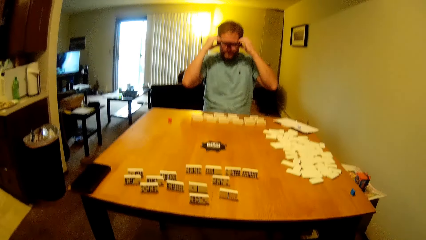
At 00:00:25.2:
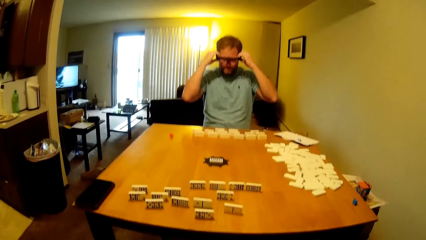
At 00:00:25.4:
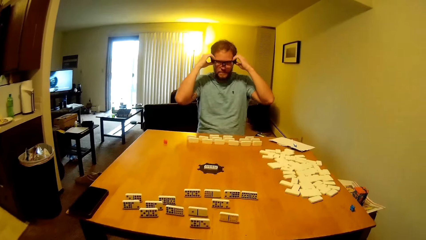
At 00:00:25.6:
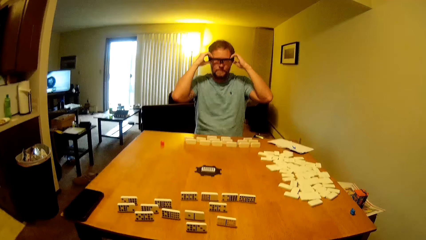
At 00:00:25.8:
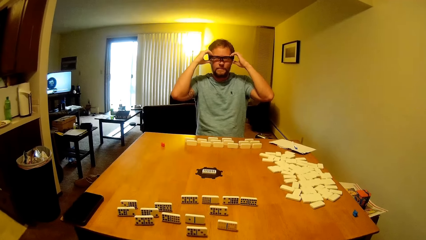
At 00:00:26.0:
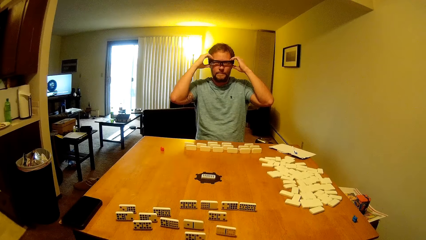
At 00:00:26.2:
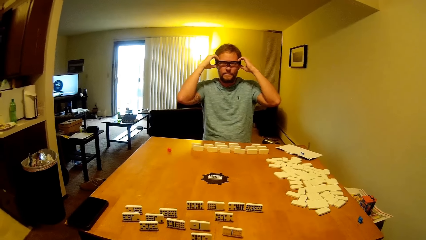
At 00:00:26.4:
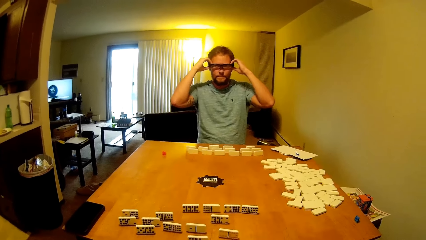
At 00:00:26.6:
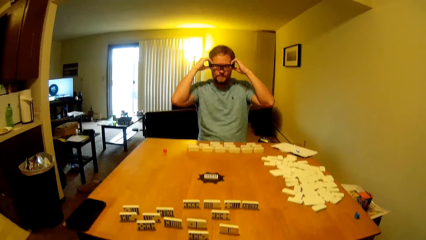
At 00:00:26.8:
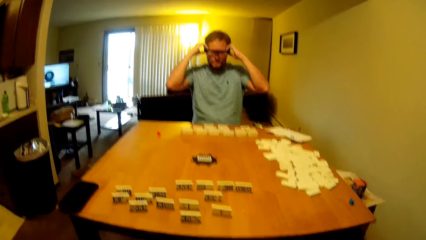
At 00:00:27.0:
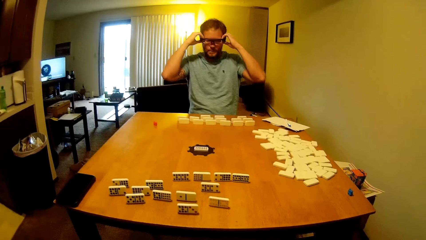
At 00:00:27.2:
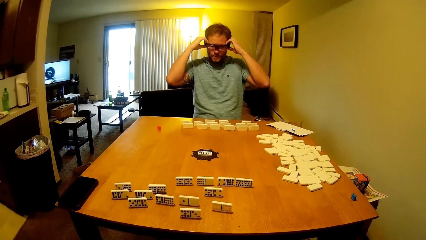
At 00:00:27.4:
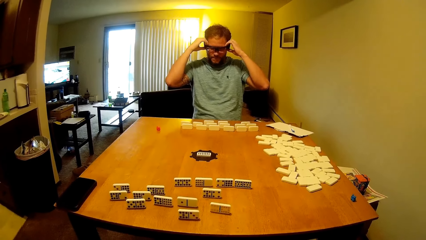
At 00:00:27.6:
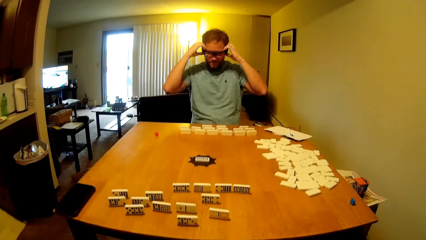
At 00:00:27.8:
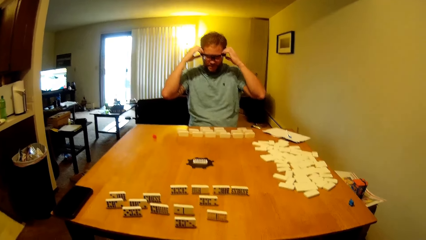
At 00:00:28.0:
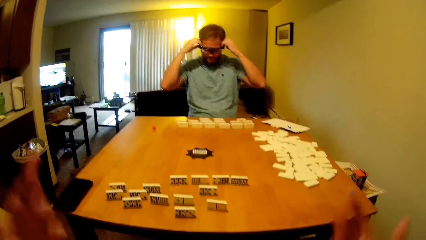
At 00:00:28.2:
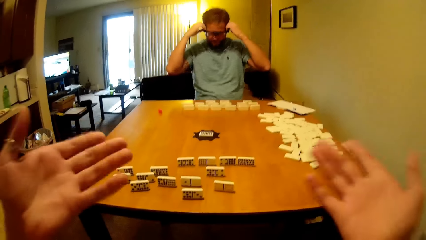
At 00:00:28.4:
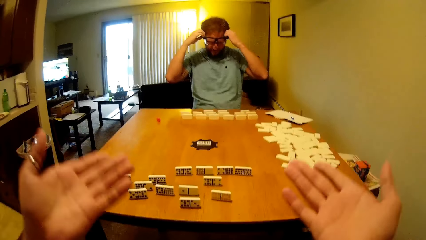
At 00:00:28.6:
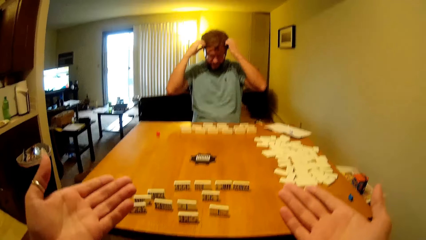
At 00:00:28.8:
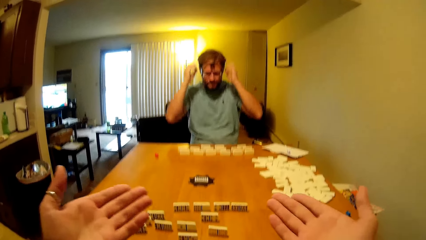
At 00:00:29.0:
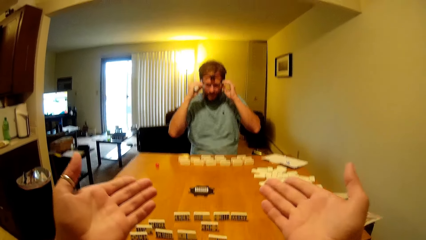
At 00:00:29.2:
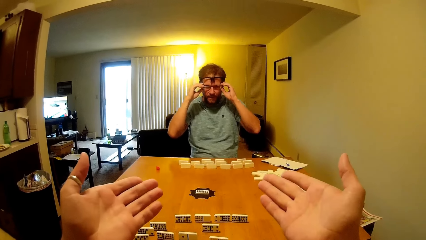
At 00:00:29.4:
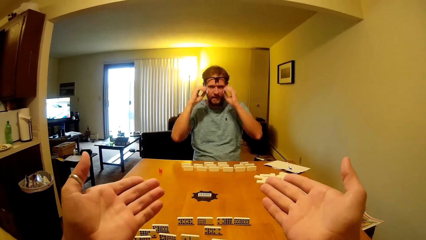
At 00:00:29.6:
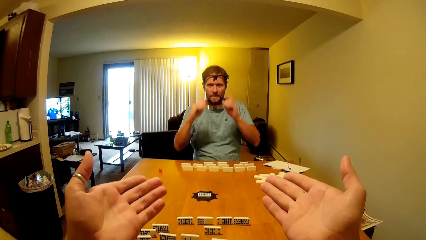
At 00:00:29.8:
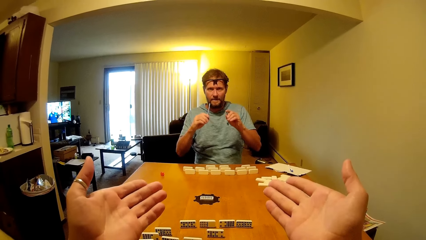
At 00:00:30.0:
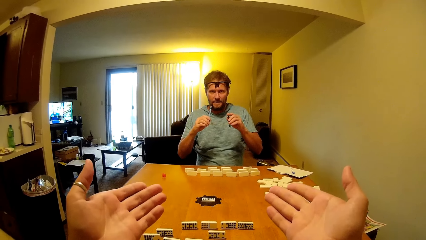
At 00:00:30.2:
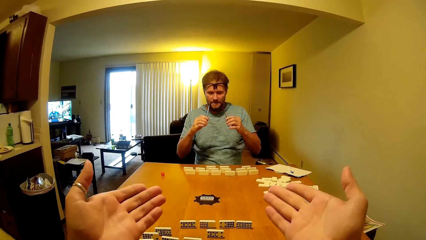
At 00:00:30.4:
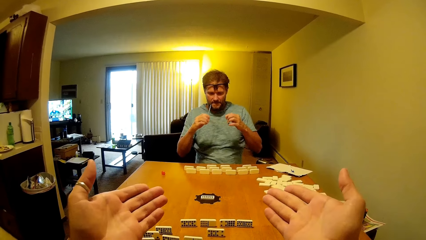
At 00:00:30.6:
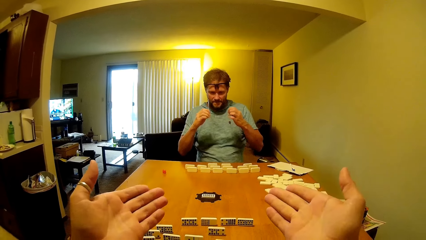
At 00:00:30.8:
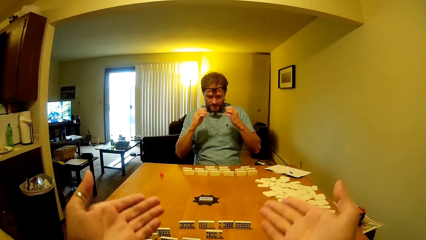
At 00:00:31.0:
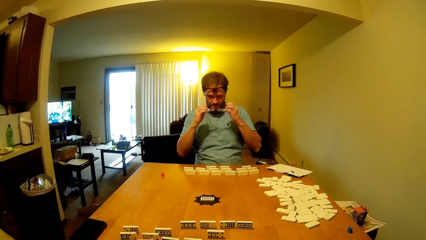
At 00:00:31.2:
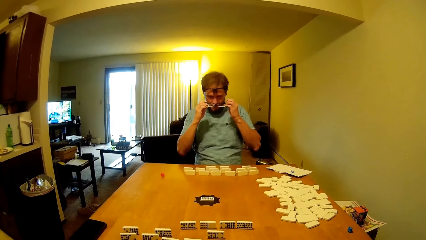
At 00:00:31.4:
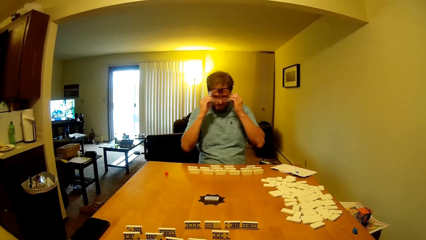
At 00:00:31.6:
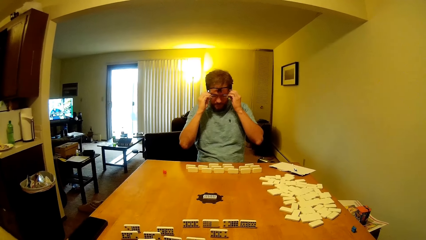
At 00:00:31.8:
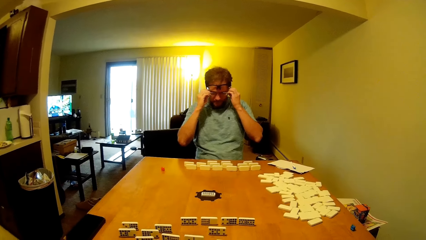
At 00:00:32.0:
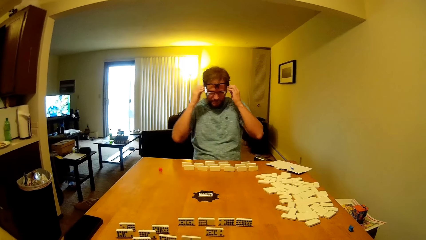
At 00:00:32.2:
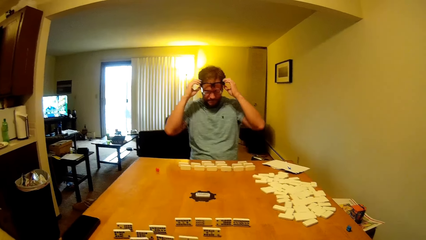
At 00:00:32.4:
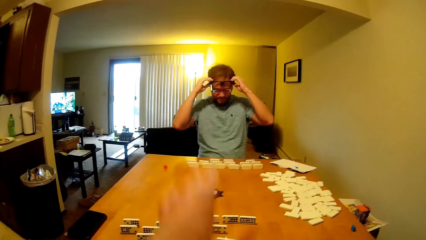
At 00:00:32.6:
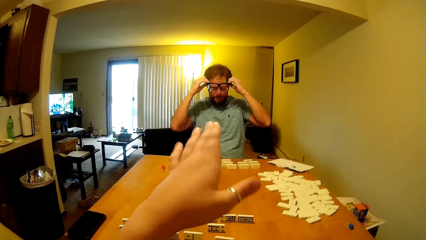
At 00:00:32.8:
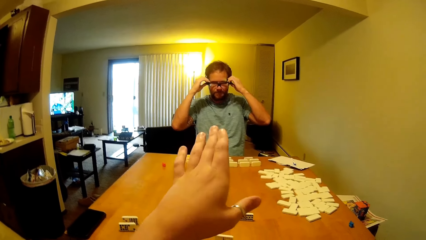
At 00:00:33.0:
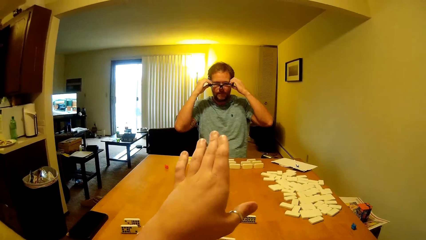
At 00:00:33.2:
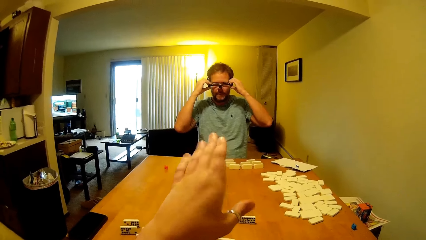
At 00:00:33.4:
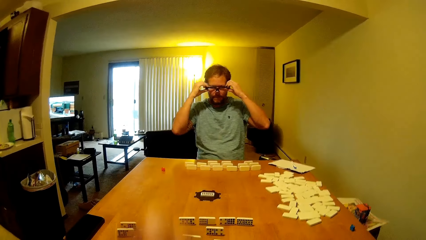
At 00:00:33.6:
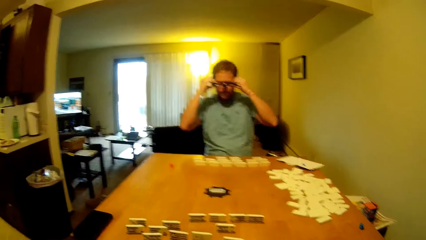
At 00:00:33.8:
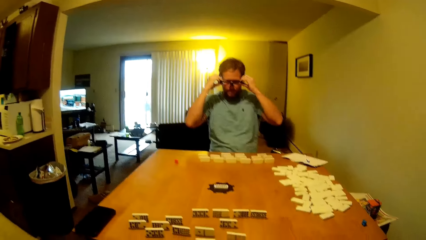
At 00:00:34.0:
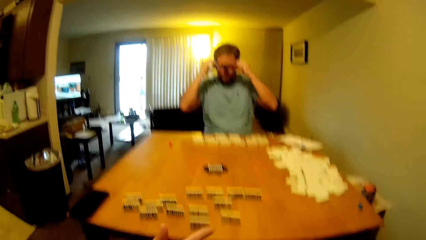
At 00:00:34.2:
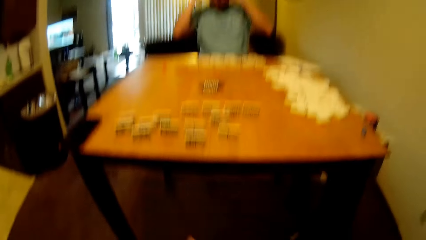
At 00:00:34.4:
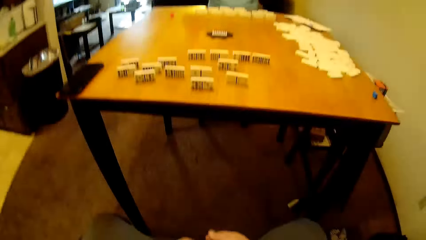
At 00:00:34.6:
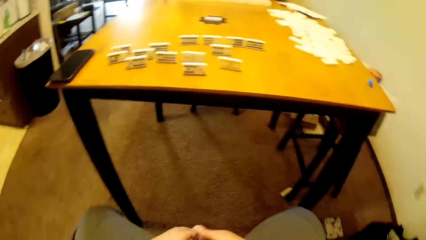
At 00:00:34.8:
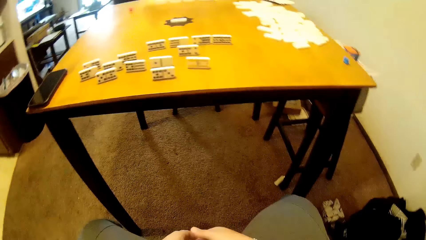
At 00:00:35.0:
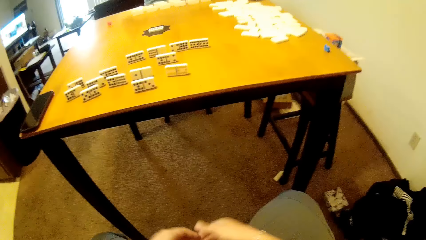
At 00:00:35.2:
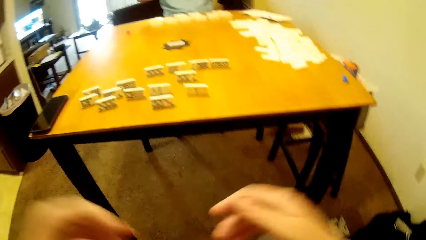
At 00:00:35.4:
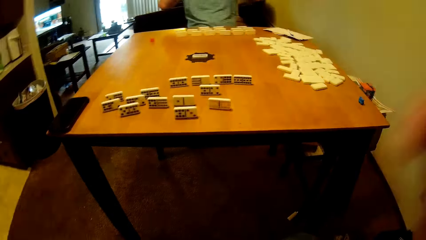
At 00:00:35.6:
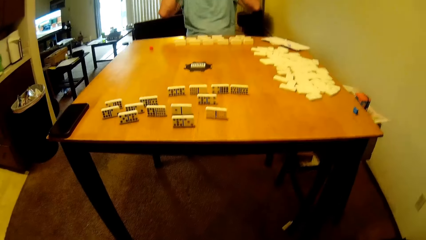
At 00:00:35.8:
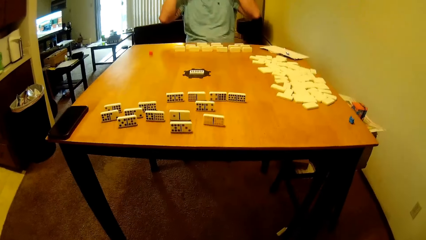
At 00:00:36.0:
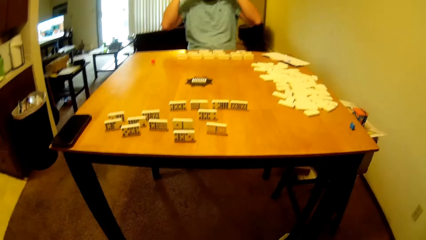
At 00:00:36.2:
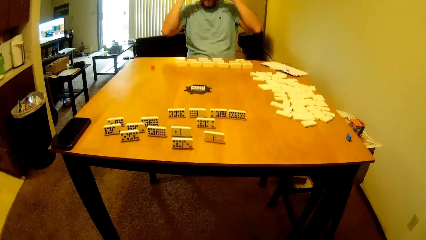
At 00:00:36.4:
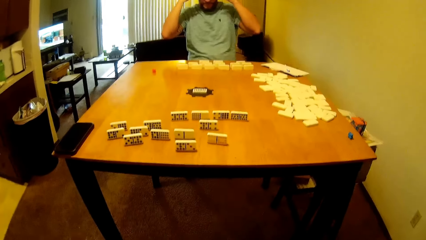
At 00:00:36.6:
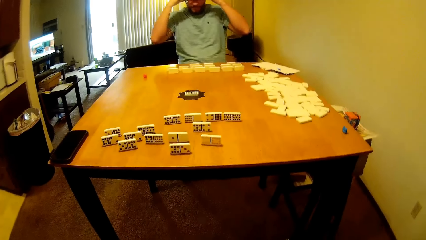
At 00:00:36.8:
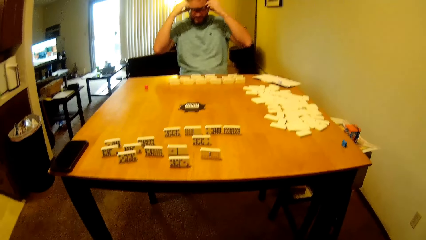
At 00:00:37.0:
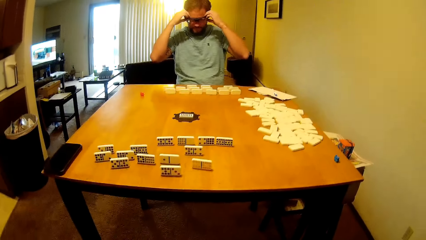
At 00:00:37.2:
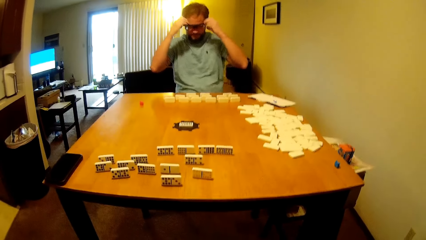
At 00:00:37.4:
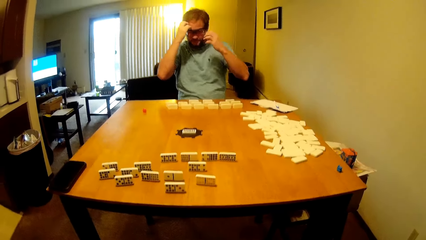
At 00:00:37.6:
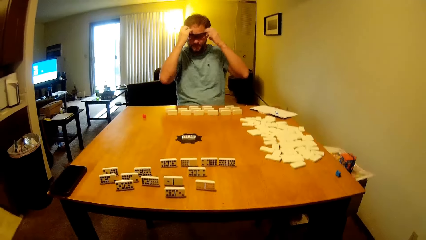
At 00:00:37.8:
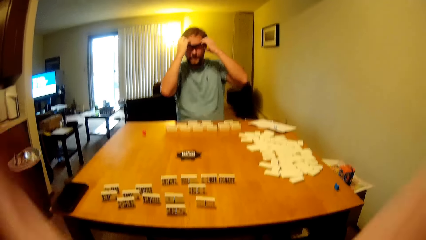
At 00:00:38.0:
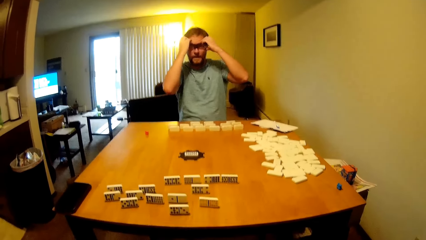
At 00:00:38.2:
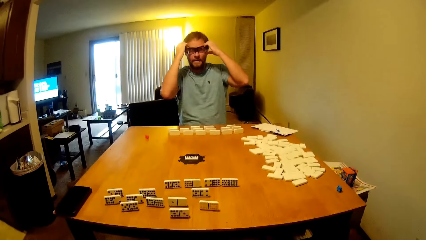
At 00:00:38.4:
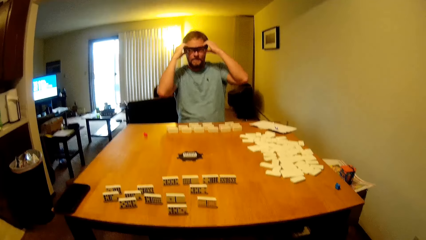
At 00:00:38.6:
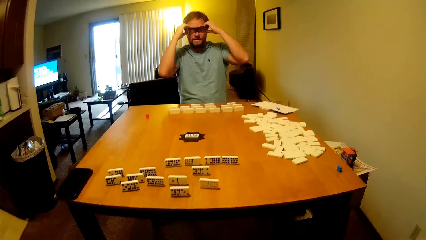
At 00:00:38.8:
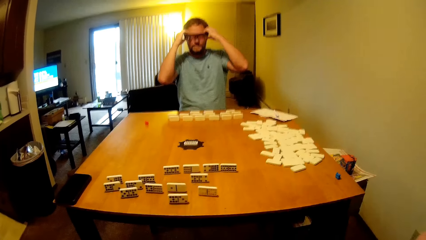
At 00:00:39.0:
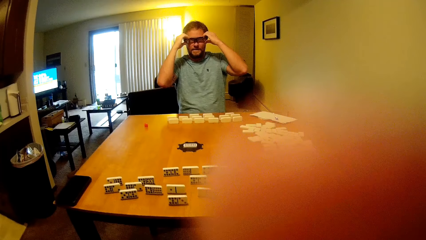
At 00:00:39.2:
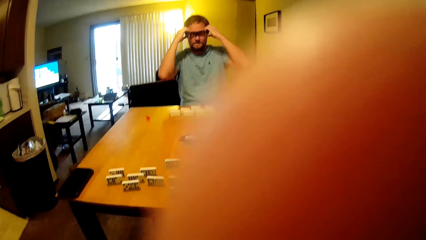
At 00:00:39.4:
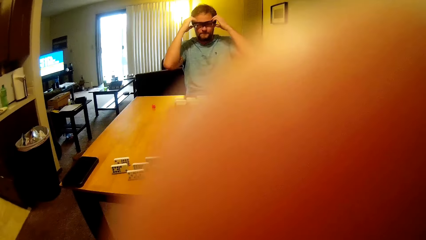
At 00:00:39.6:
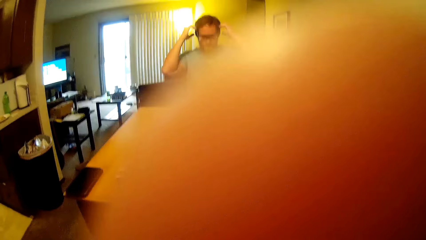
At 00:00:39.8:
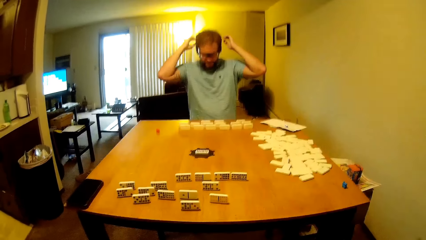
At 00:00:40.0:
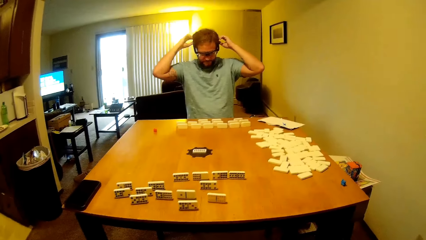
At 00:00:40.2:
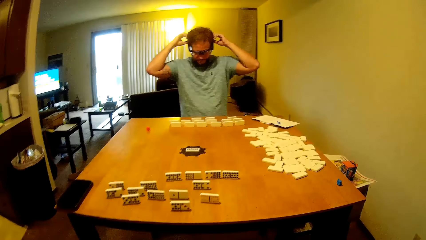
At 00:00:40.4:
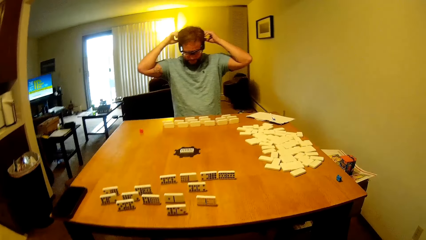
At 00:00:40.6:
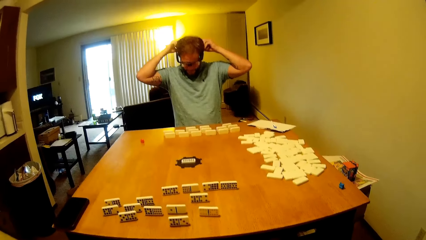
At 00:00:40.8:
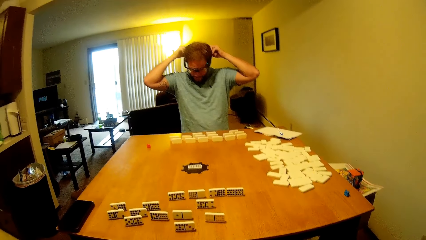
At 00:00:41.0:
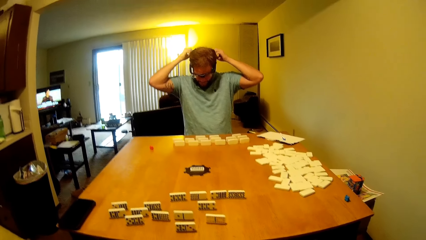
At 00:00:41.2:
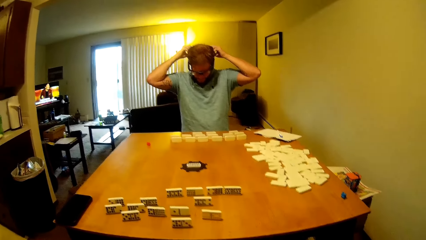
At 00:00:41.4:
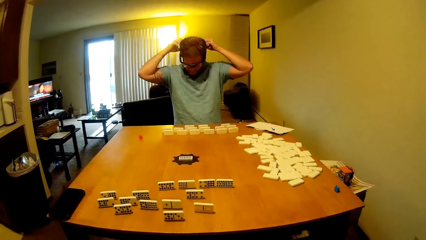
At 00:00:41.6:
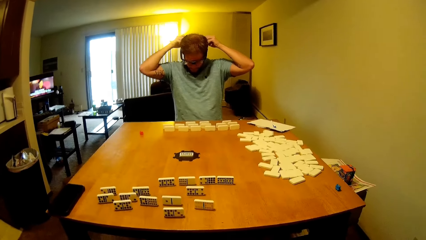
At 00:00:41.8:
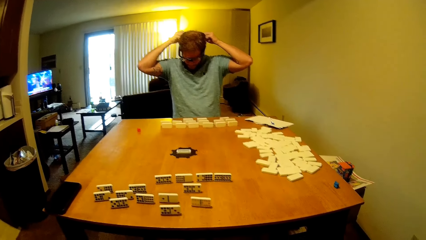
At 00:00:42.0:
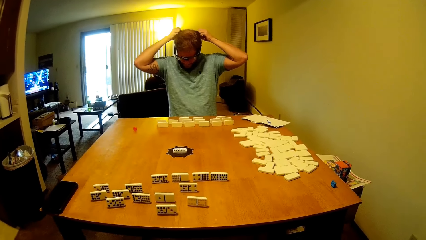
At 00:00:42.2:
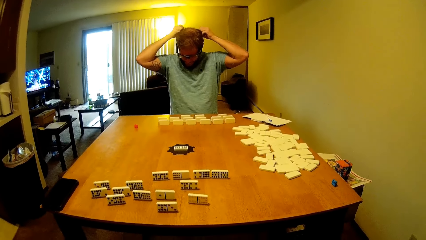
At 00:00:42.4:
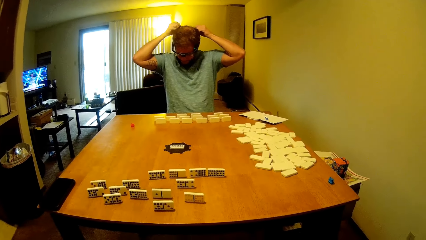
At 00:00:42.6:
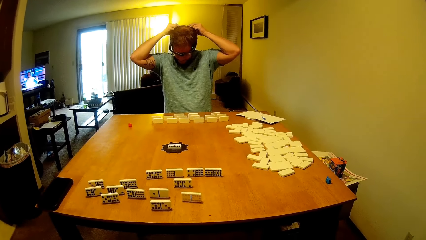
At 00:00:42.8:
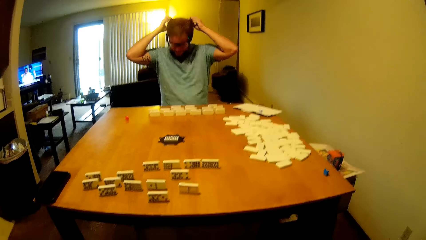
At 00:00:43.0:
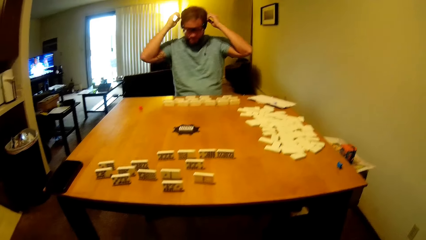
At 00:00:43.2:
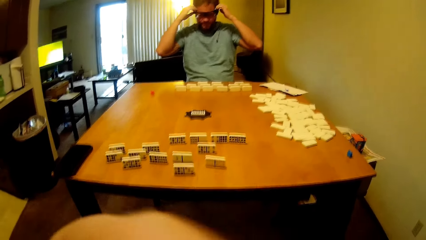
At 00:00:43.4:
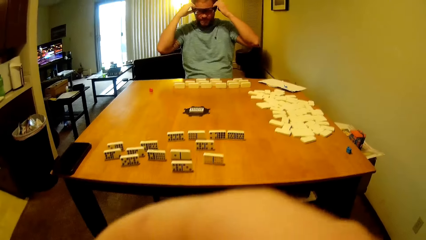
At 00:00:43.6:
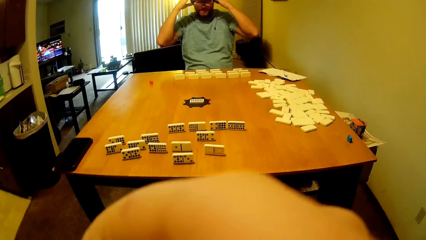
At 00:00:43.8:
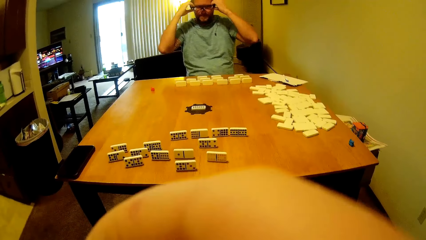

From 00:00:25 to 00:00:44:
The camera wearer talks to a man. They talk to the man again. The man removes the glasses. The camera wearer puts on the glasses. The man puts on the glasses. The camera wearer talks to the man. They talk to the man again and look around. The man adjusts the glasses. The camera wearer adjusts the camera.
